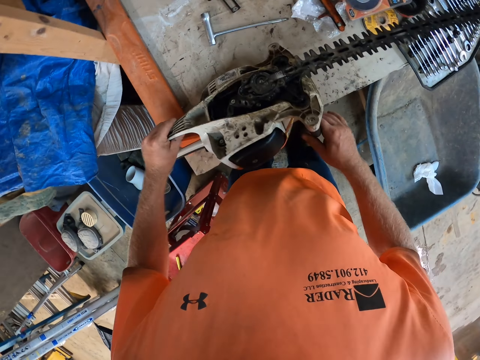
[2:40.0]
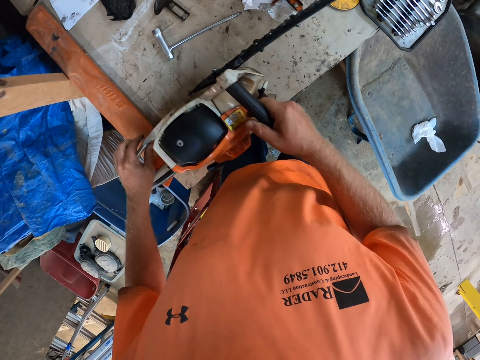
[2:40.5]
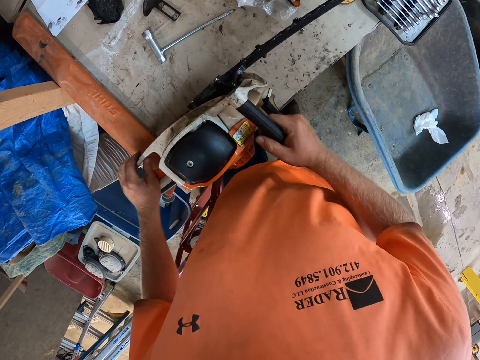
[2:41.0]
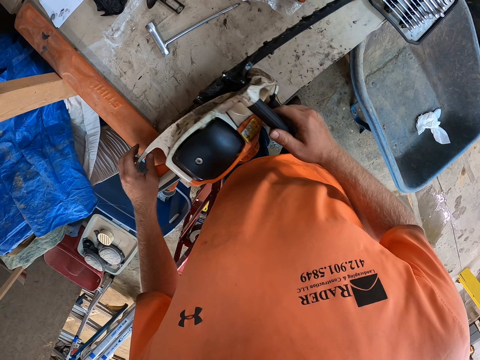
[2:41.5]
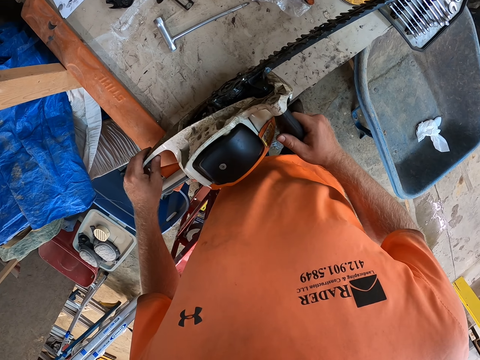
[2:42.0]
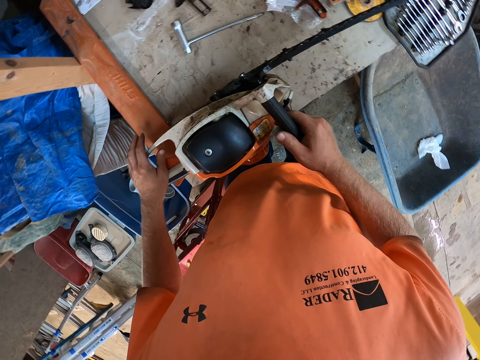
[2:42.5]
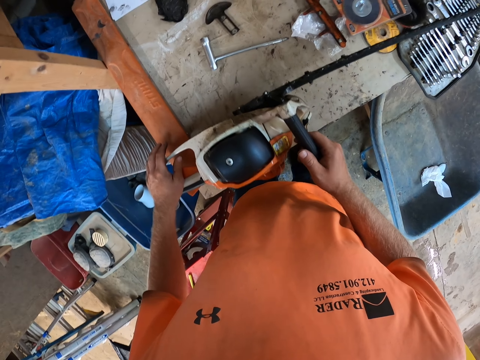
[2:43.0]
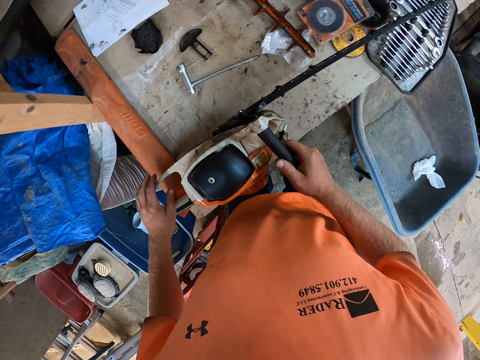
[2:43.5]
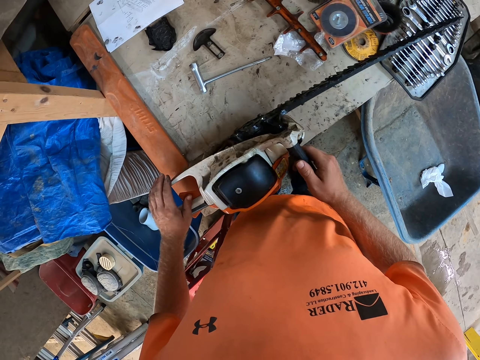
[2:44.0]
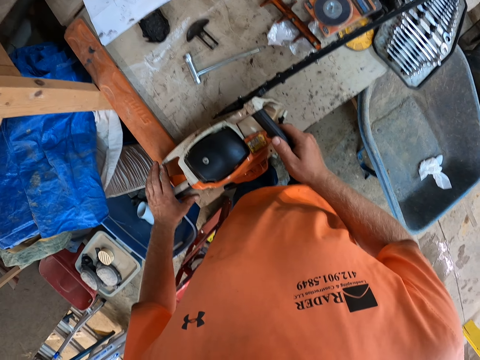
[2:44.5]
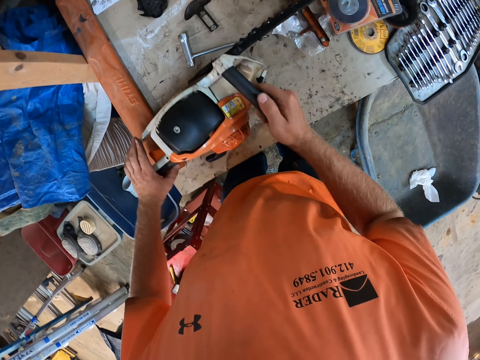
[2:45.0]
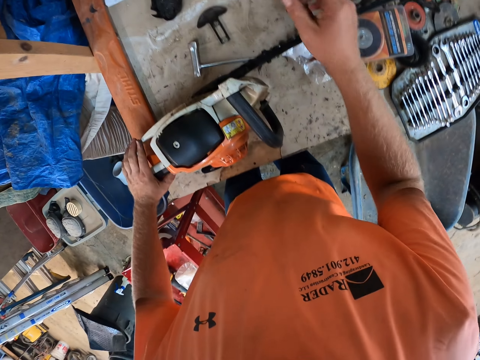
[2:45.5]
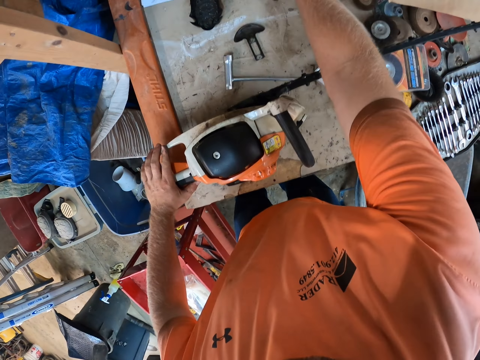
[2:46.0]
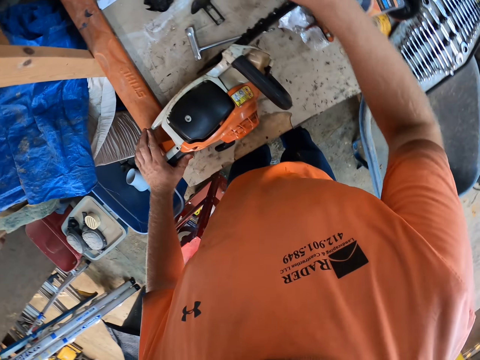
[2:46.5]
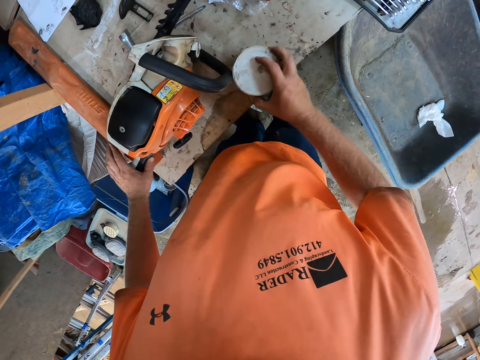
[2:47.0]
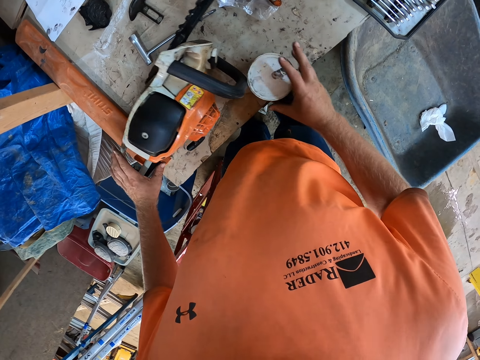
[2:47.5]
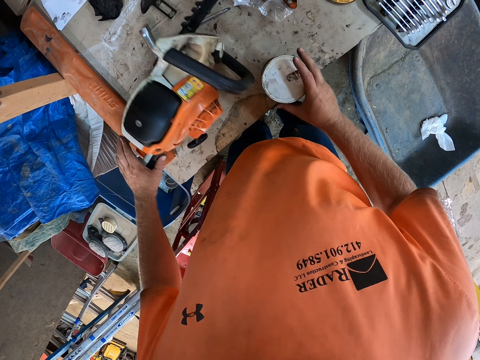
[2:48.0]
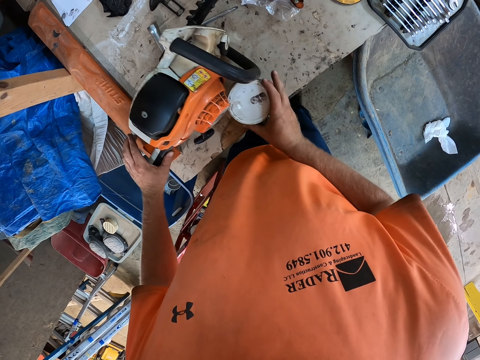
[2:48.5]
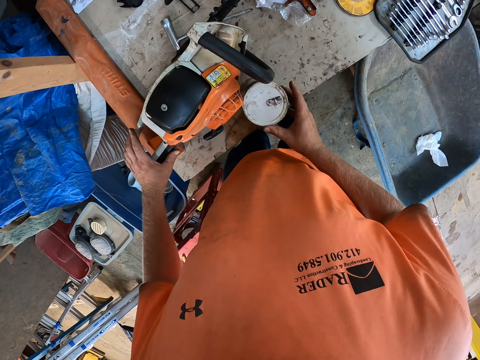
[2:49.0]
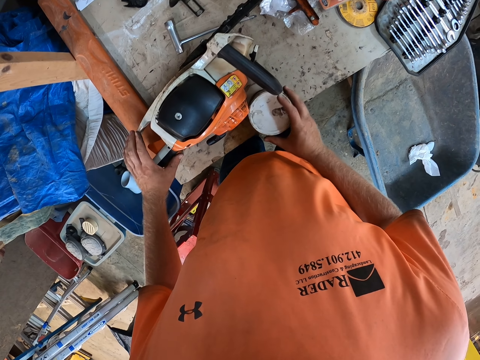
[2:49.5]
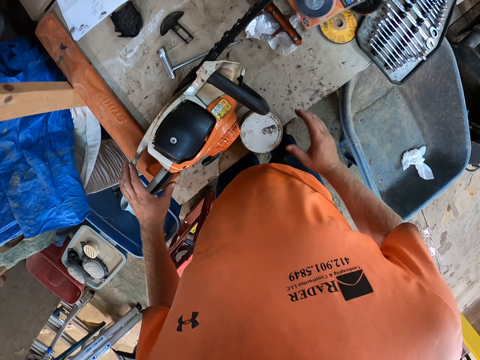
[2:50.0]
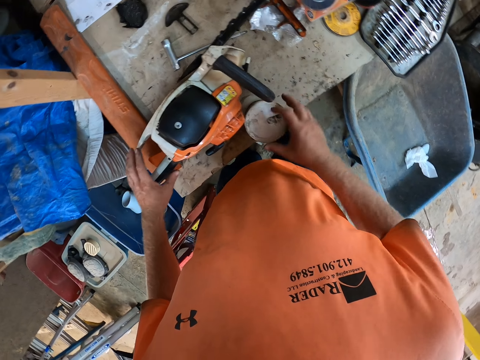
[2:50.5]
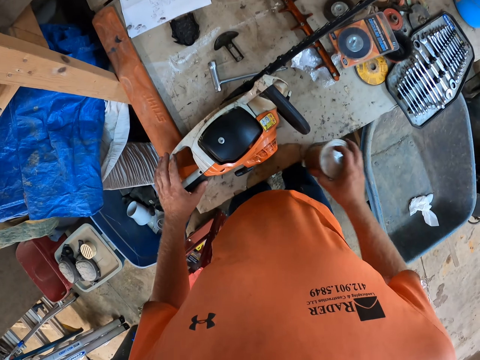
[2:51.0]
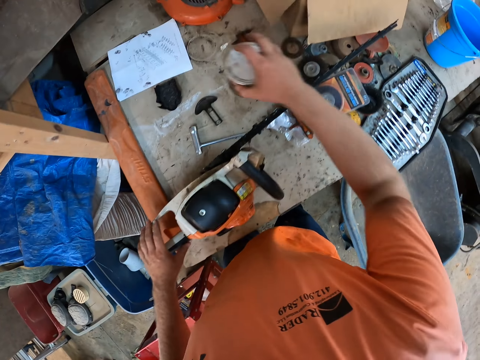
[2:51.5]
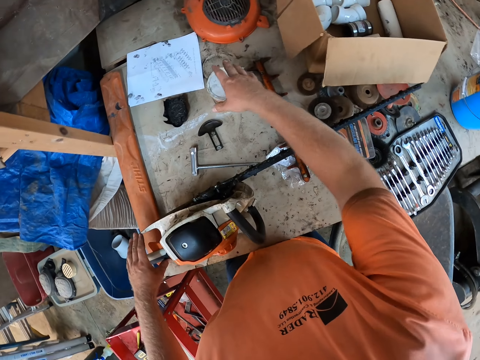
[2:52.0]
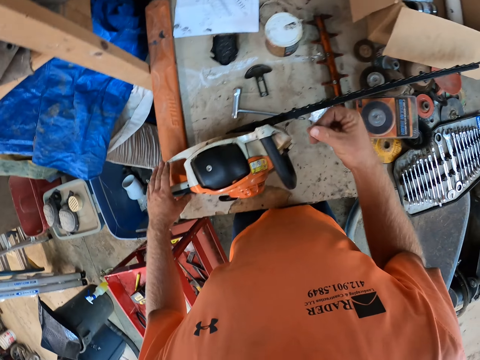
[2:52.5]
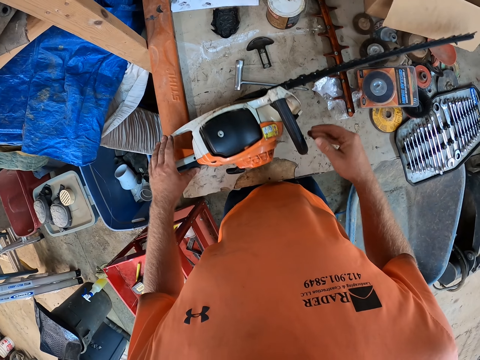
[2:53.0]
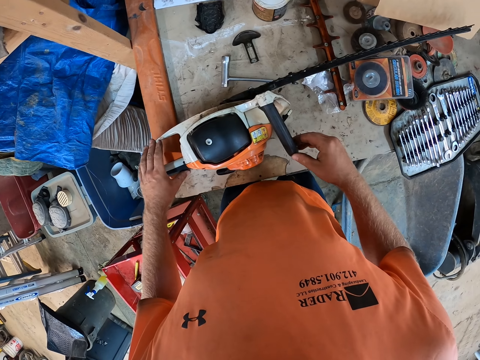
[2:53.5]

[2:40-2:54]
The camera wearer flips the hedge trimmer on the worktable with both hands. He adjusts the hedge trimmer on the worktable with both hands. He picks up the tin or container on top of the table. He holds the container in his right hand. He places the container in his right hand on the worktable. He moves the container on the worktable with his right hand. He picks up the container from the worktable with his right hand. He touches the jigsaw. He places the container in his right hand on the worktable. He touches the front handle of the hedge trimmer on the worktable with his right hand.

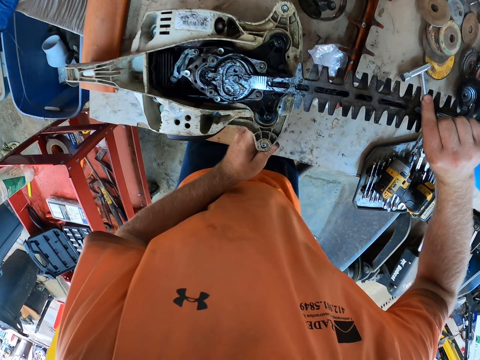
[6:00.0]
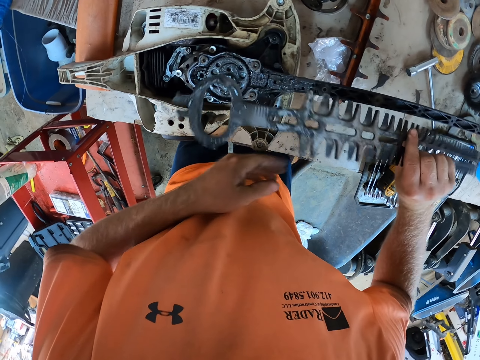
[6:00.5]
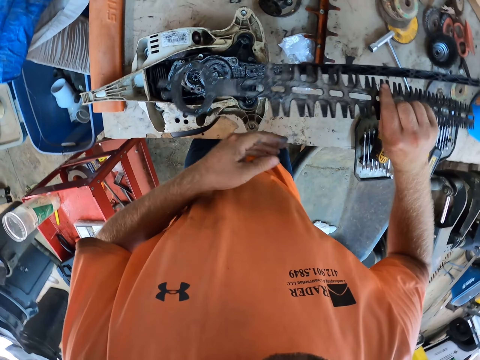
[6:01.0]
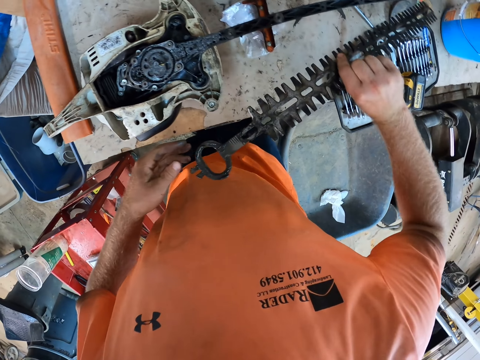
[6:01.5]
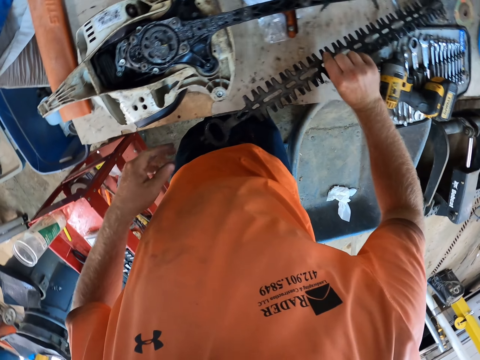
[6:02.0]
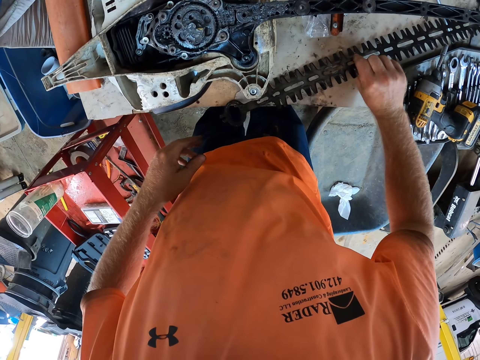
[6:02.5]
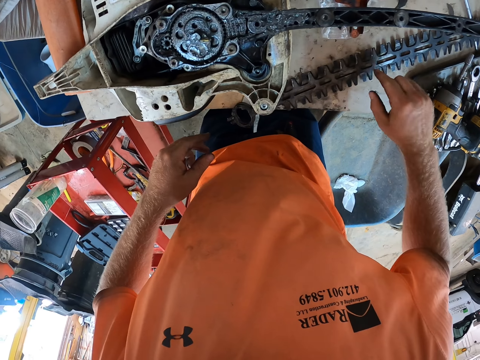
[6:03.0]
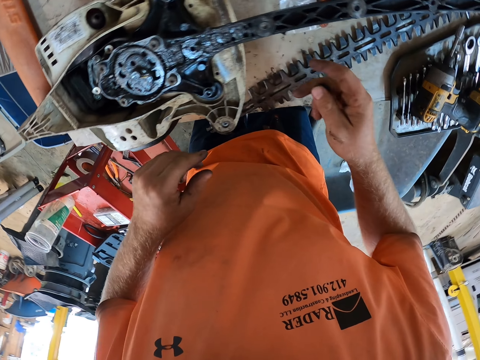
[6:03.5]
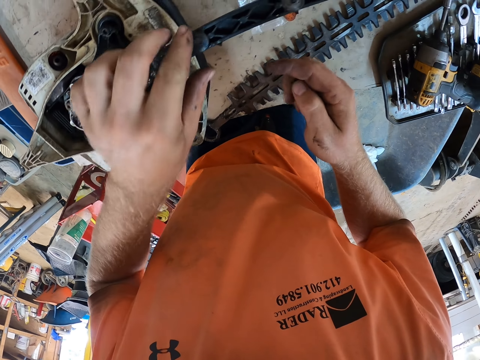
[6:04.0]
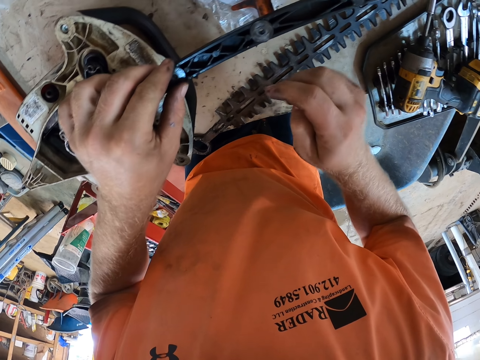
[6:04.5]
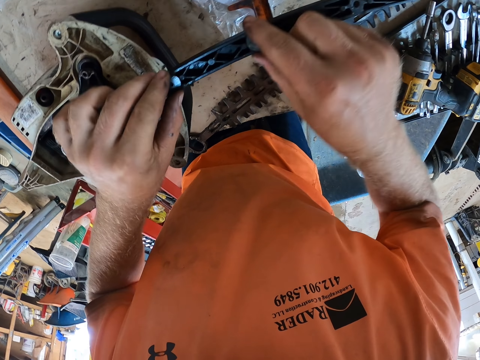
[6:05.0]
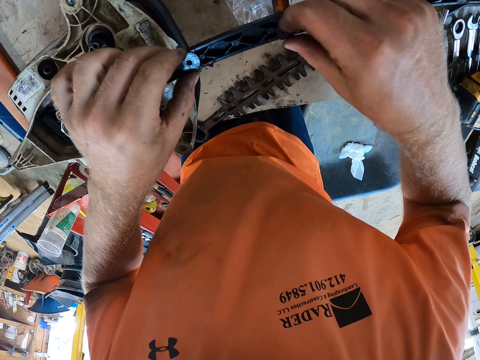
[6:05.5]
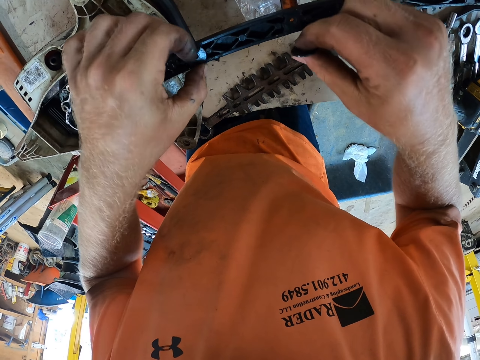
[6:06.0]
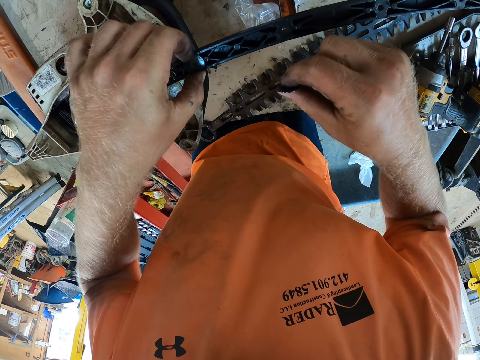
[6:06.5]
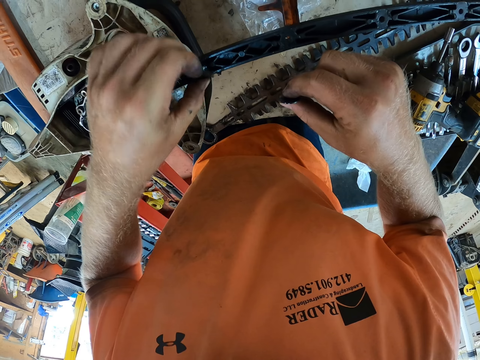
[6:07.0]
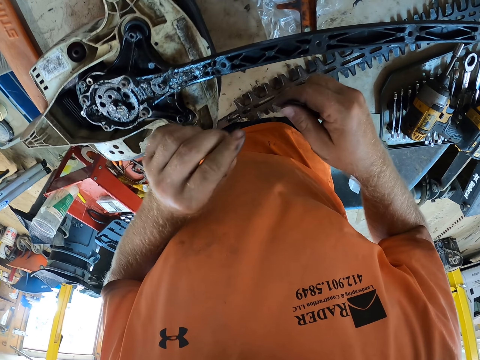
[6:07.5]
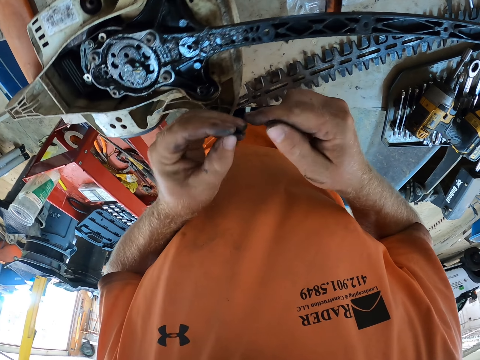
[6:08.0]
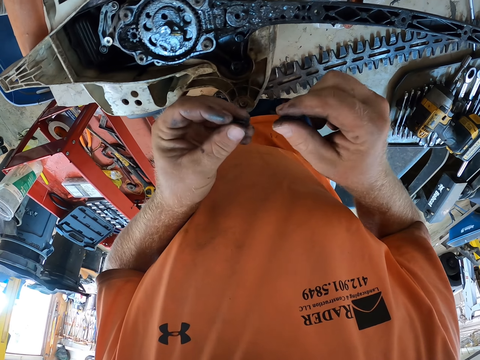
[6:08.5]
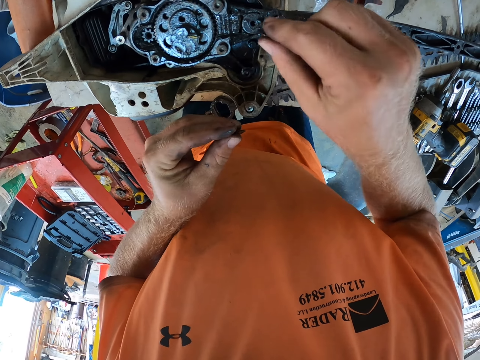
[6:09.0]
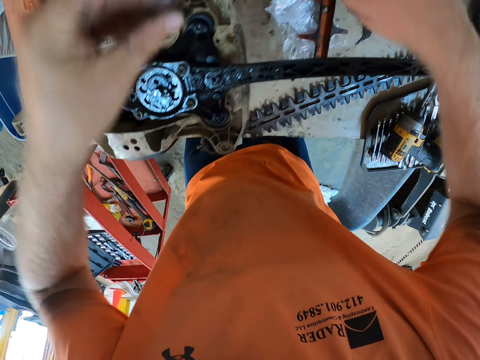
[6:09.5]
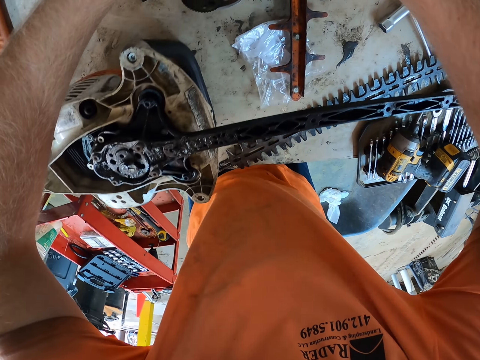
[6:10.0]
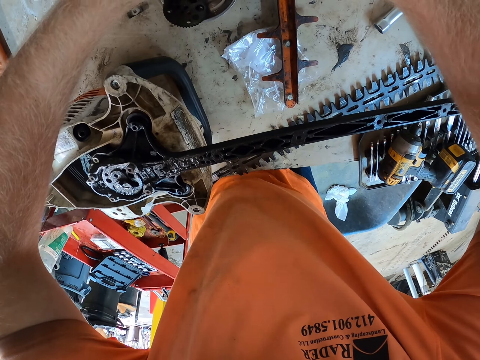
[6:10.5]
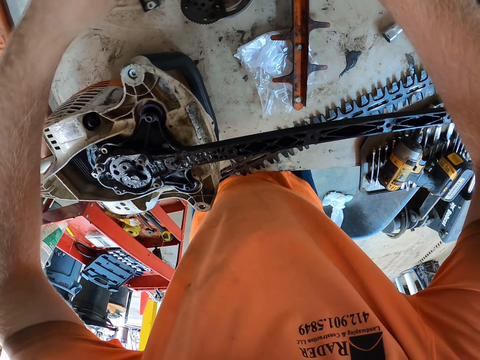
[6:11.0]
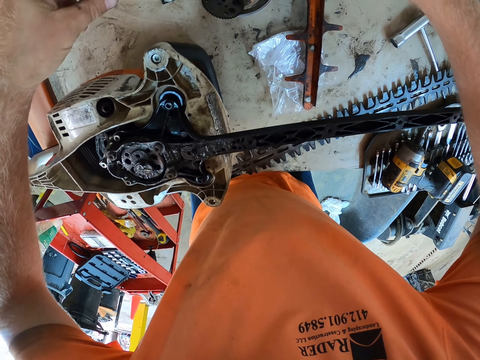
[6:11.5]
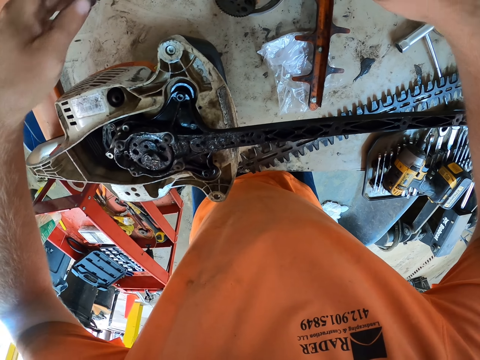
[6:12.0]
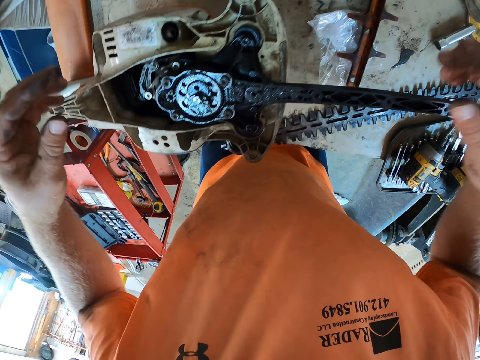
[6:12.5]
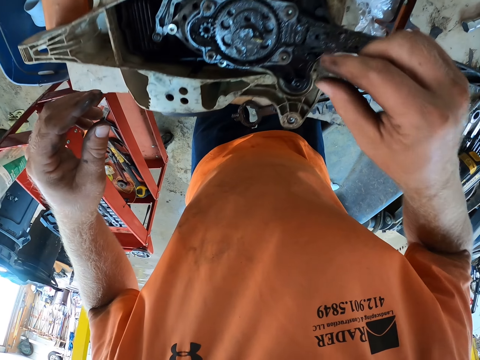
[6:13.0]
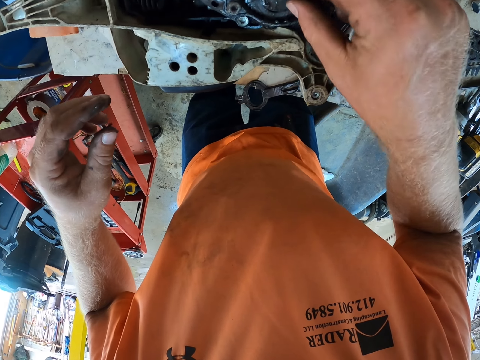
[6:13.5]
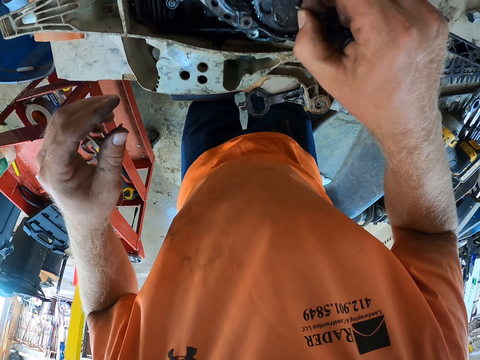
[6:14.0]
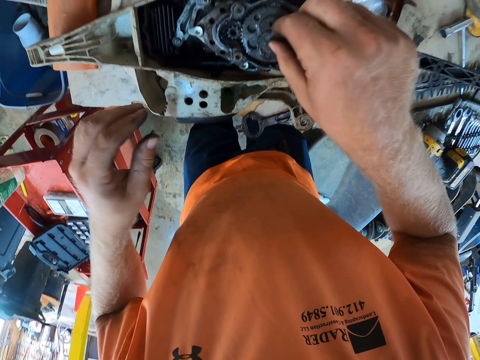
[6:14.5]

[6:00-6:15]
The camera wearer drops the chainsaw blade on the table with his right hand. He removes two washers from the chainsaw frame with both hands.
